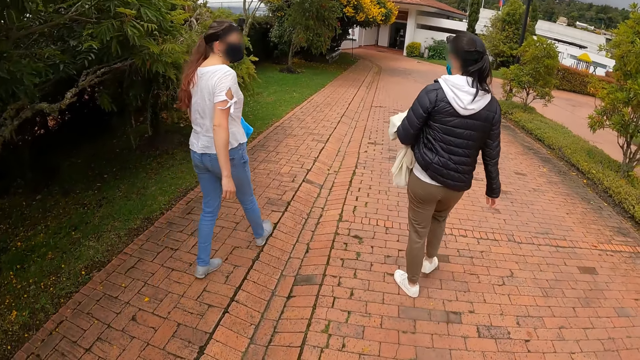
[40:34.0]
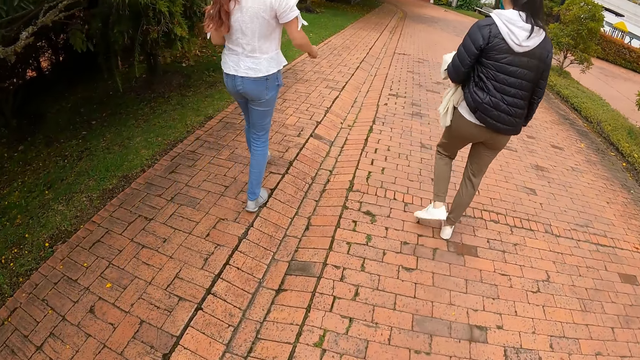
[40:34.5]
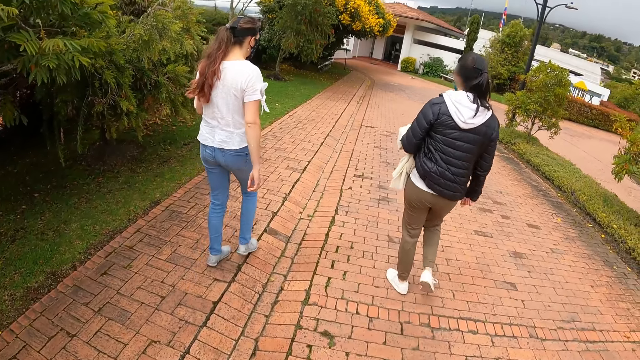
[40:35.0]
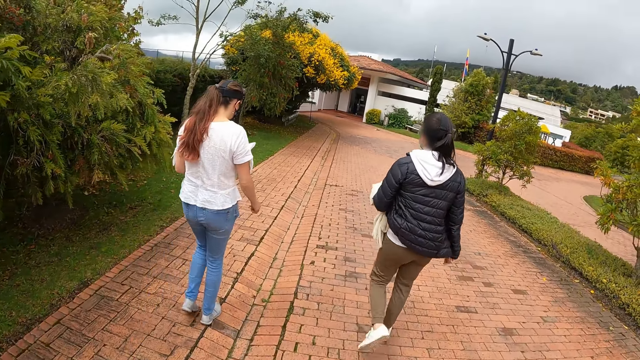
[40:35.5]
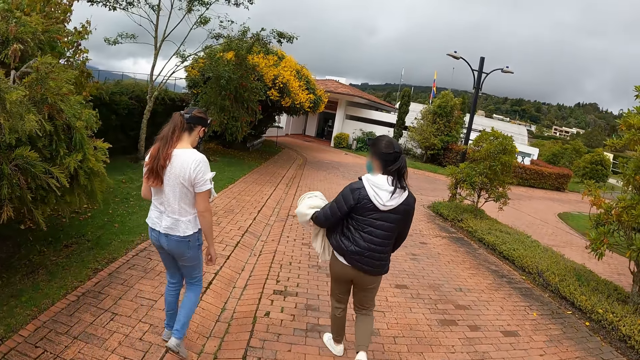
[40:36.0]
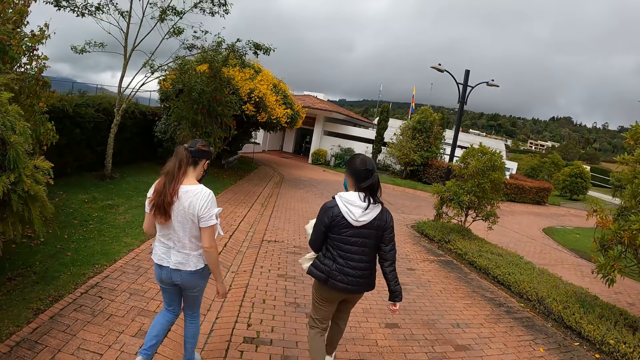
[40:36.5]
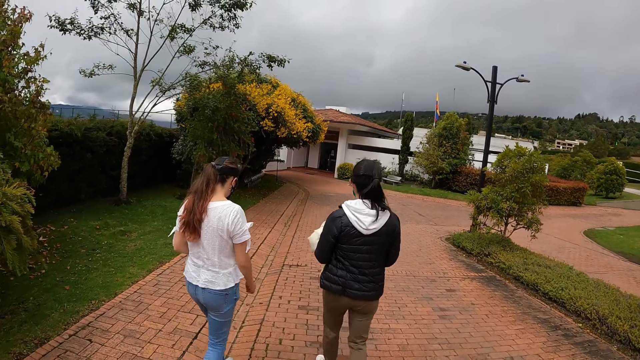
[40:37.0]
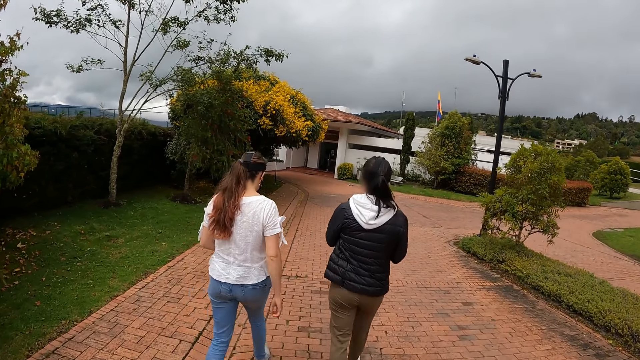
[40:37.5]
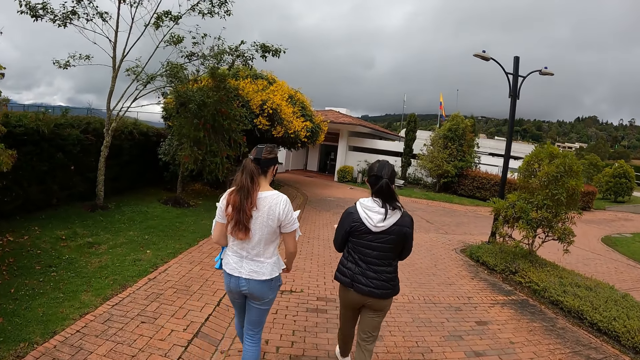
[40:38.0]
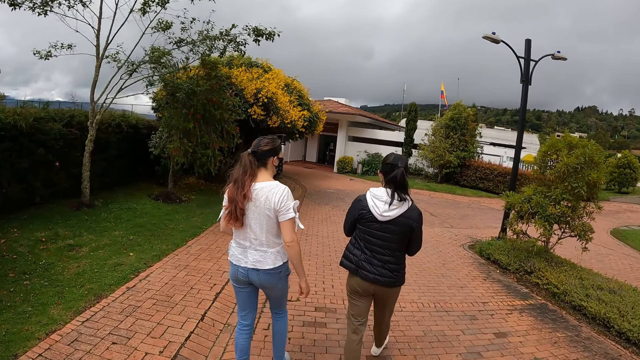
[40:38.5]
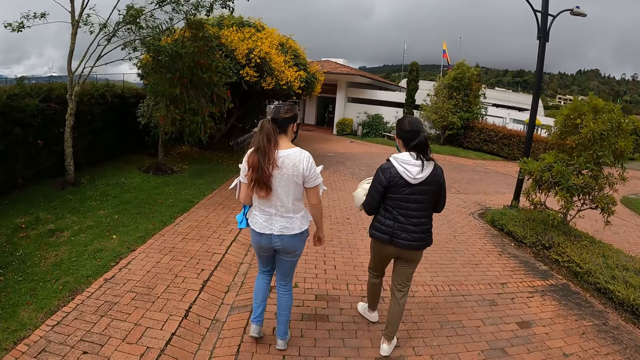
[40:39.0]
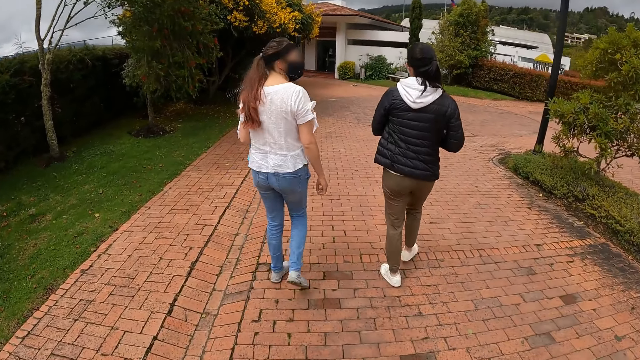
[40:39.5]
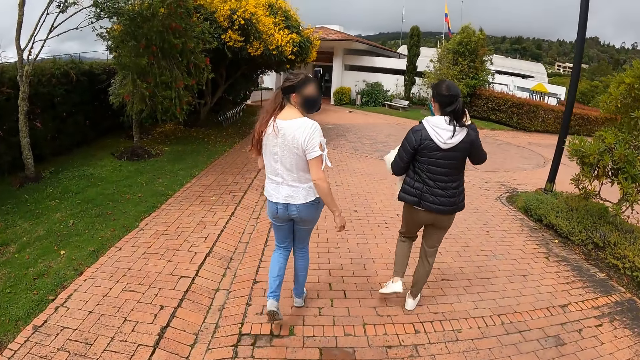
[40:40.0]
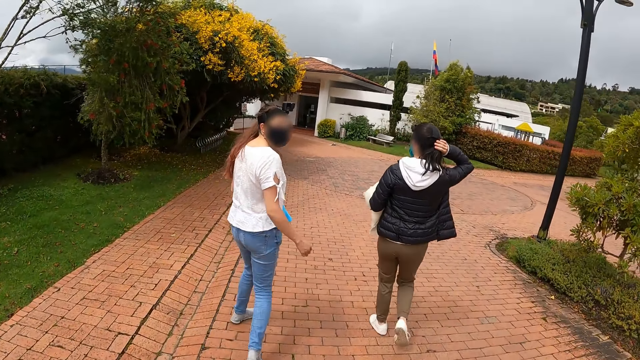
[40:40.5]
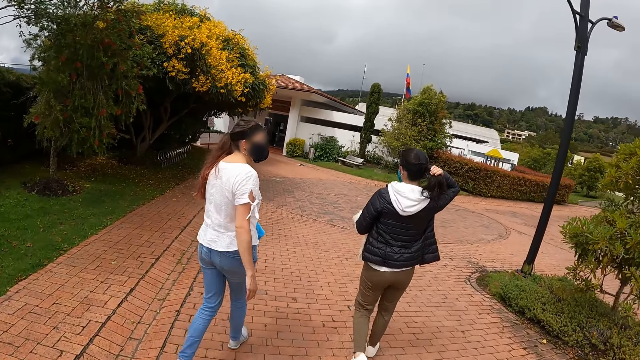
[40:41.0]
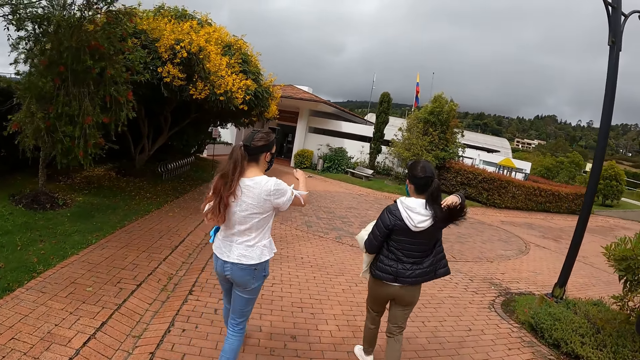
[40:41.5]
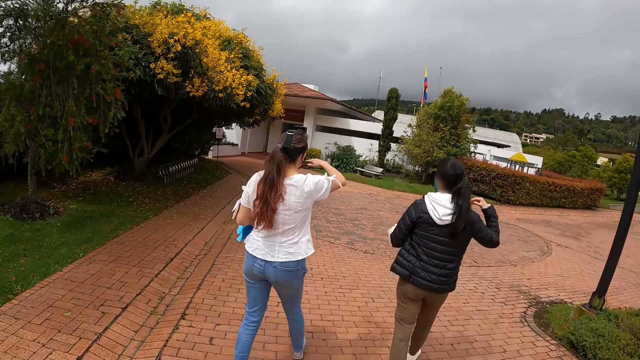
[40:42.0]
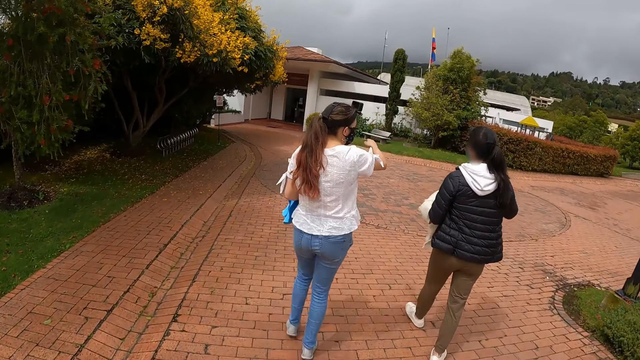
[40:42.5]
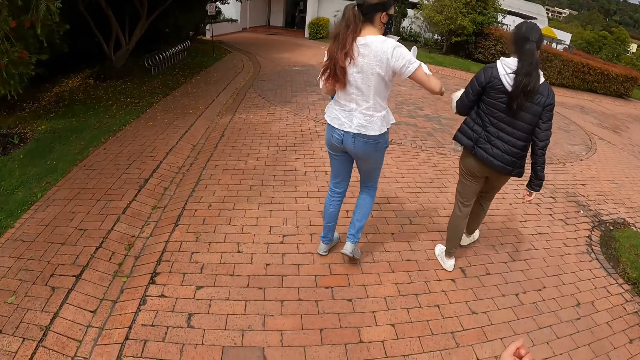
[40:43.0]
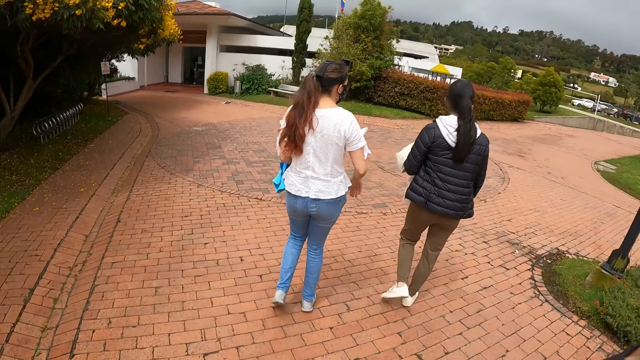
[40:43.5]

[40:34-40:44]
The woman flips her hair with her right hand.

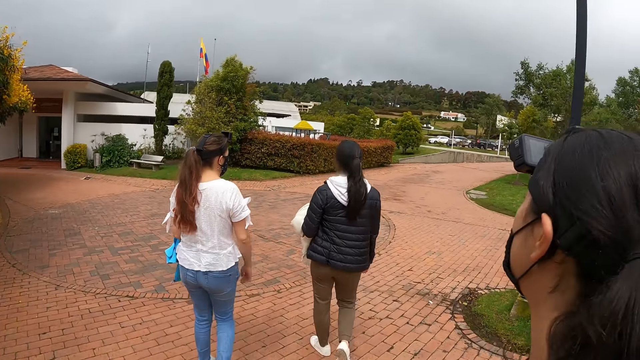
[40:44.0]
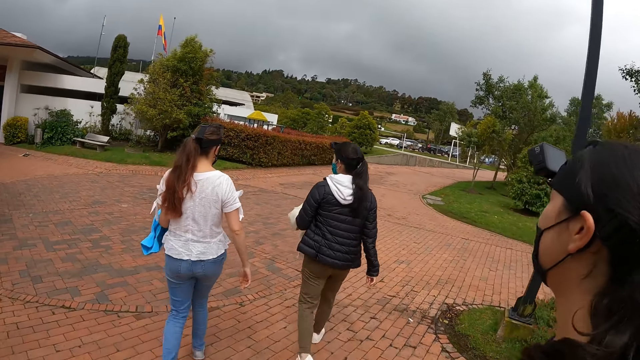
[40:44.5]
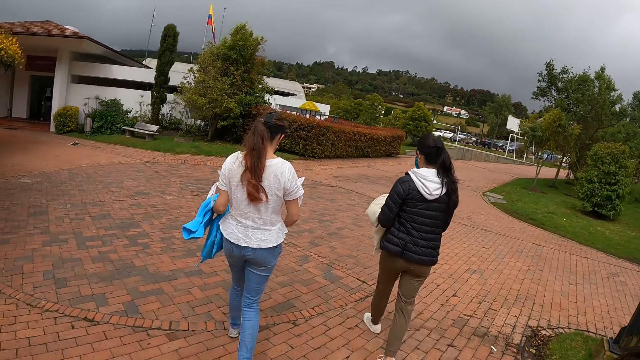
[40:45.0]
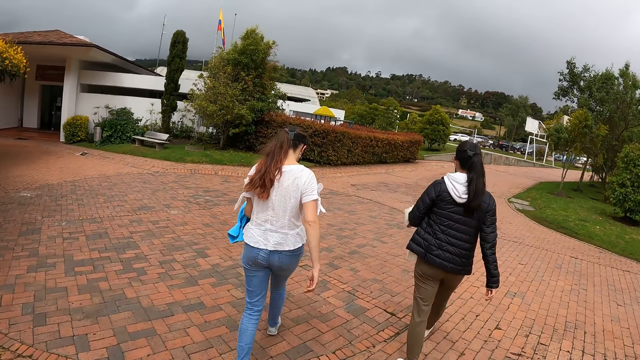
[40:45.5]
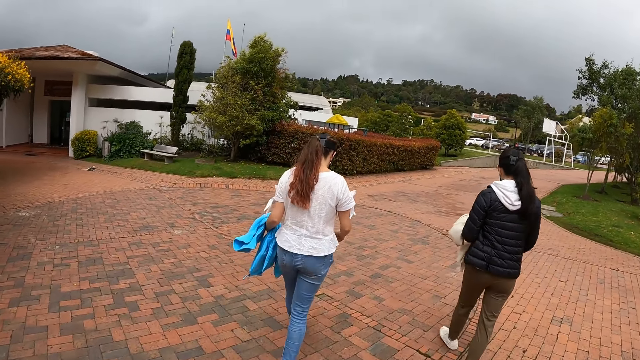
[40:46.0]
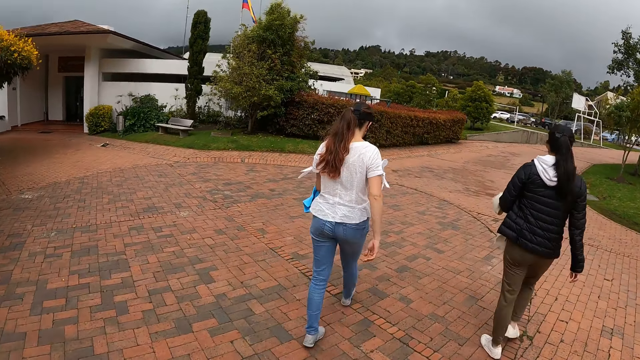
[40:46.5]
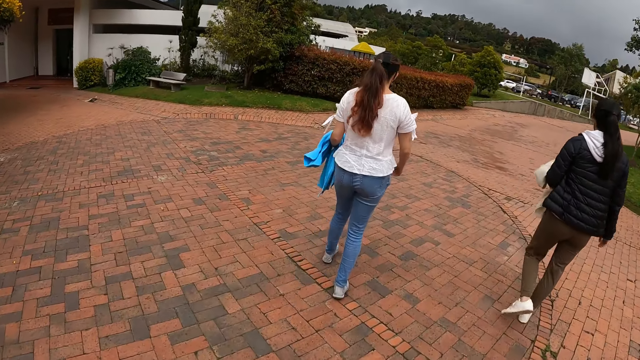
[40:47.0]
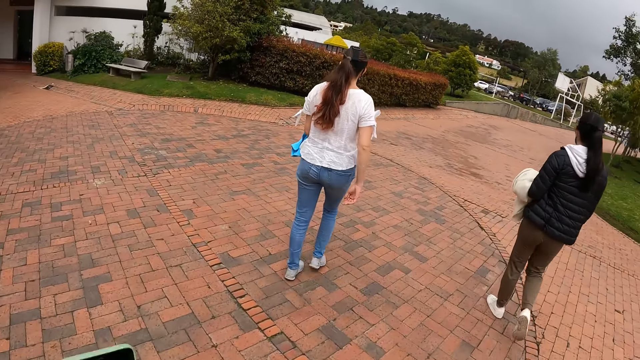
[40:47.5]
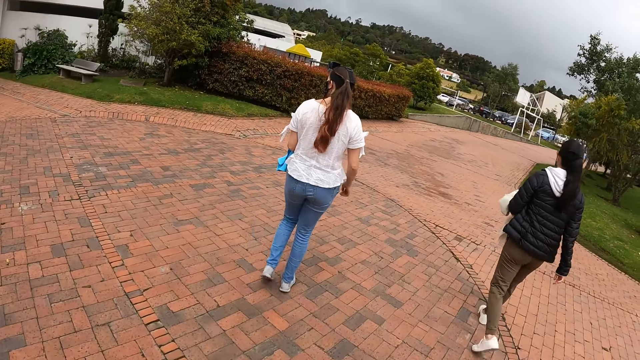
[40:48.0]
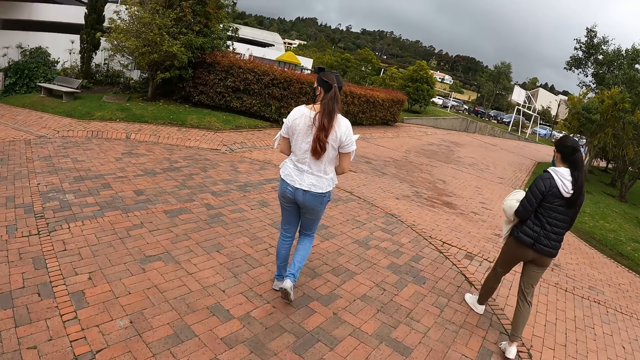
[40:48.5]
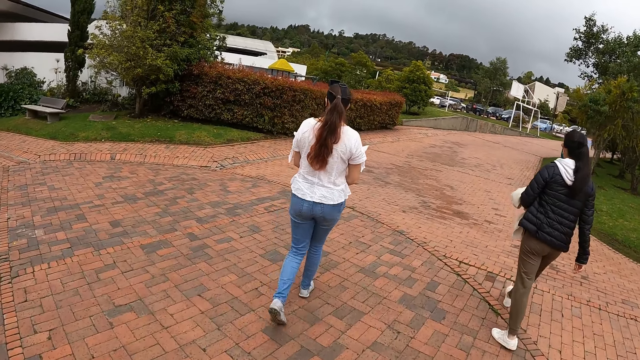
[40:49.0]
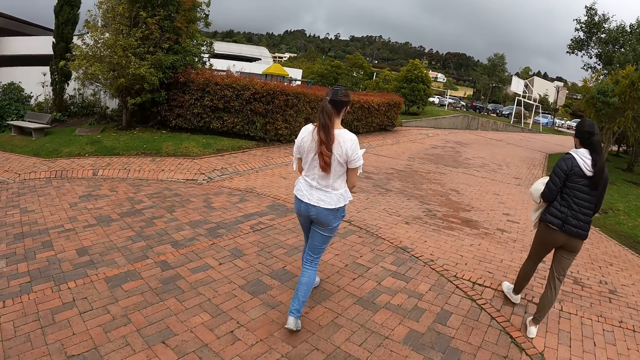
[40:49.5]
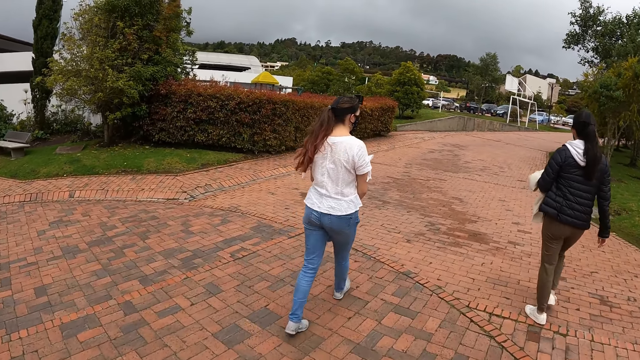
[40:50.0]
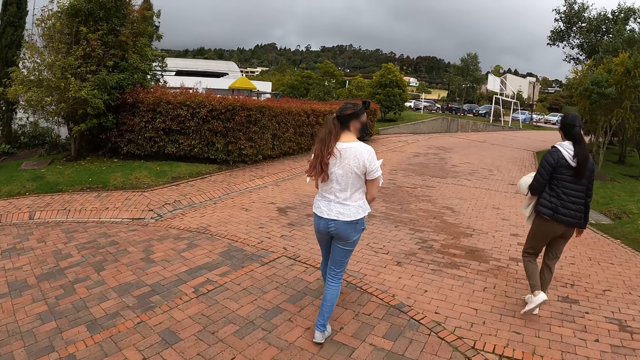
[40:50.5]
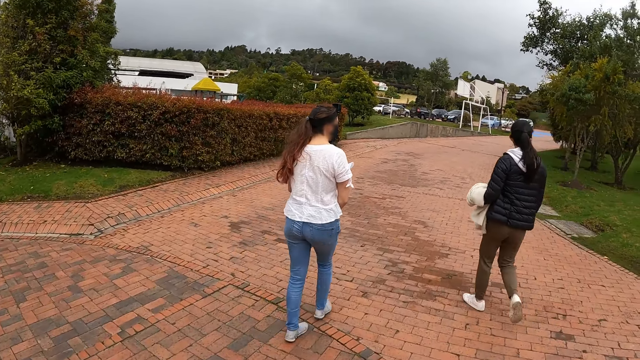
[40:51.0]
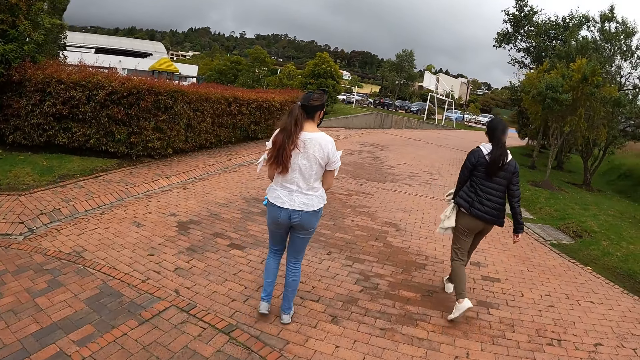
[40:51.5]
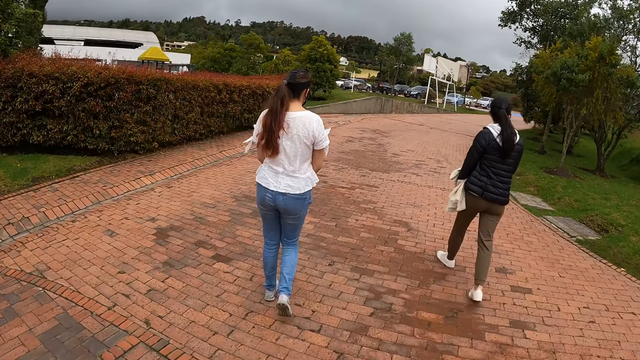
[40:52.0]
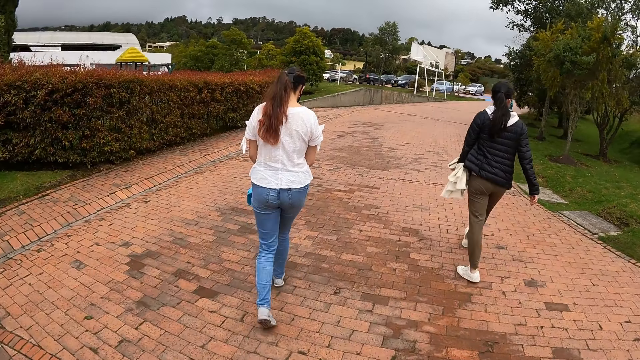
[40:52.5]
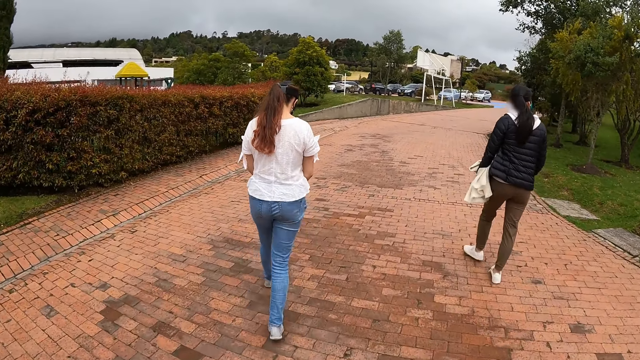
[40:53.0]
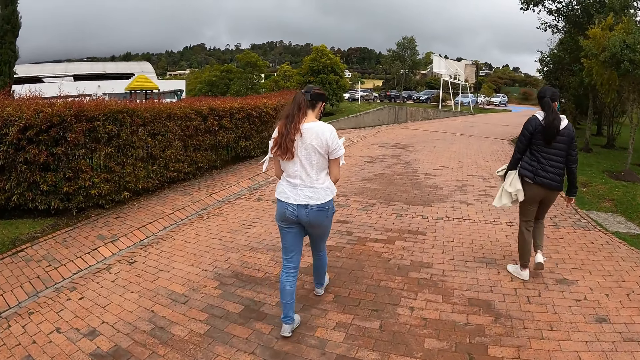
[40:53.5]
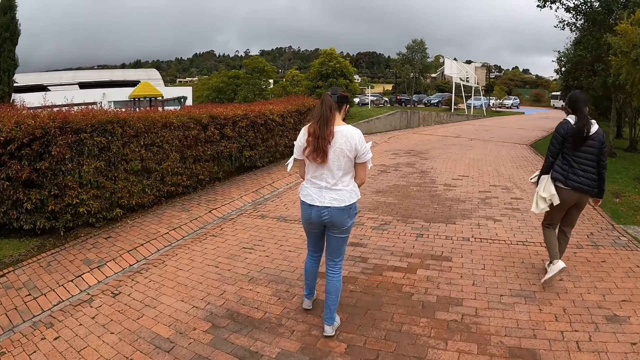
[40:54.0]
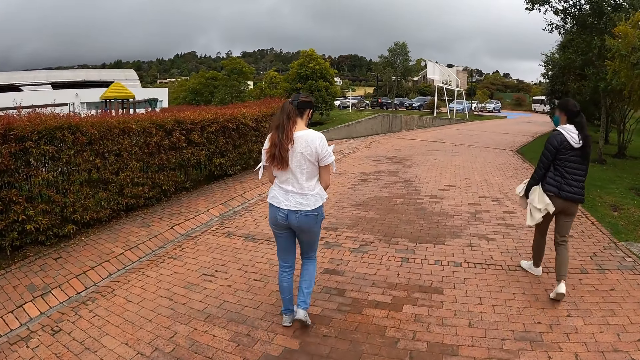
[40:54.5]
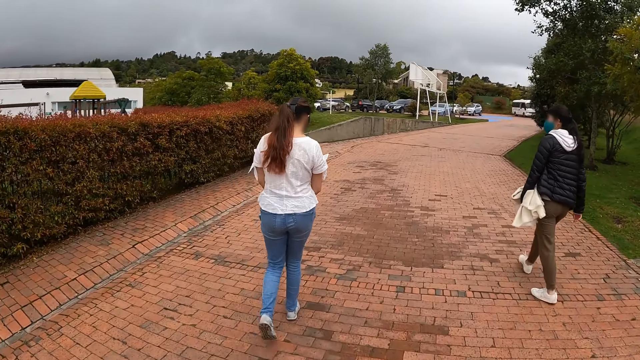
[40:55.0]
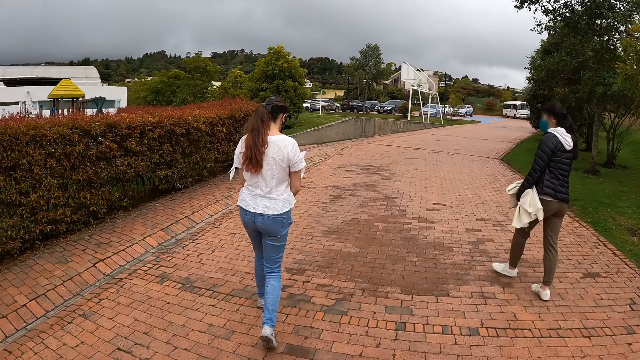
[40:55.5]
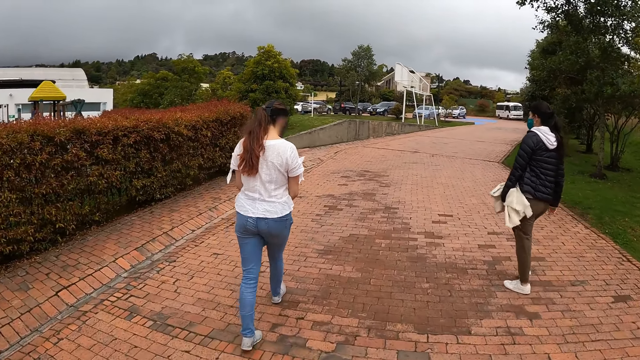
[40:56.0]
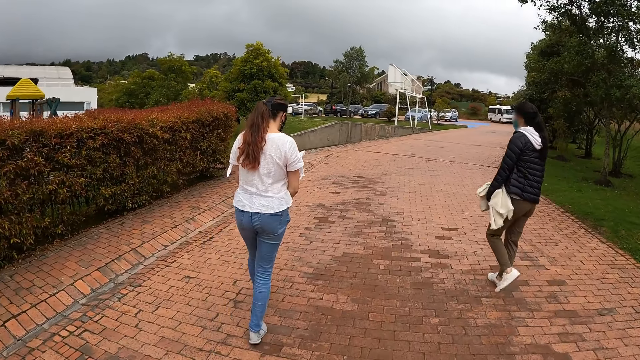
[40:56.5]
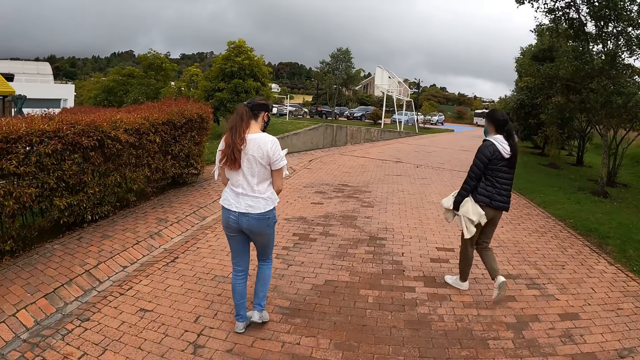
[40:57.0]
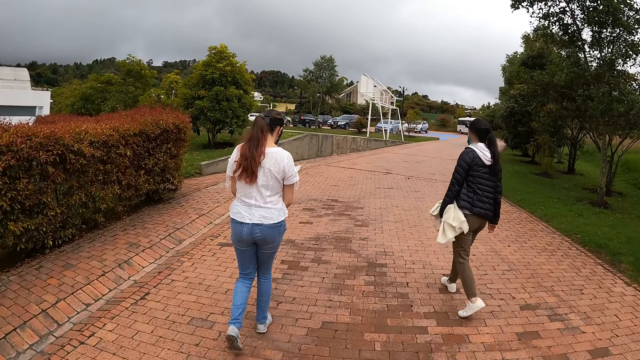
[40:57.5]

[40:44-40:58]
The camera wearer stares at a person and another person. The person and the other person walk along the road.
